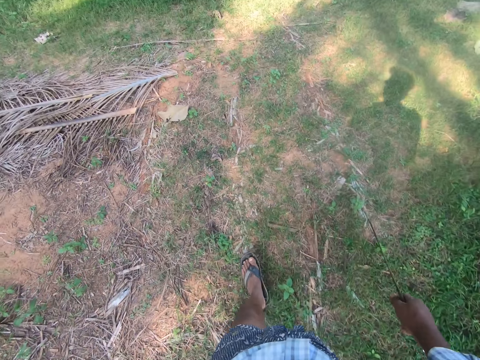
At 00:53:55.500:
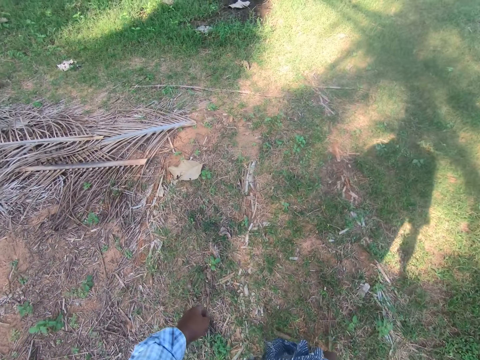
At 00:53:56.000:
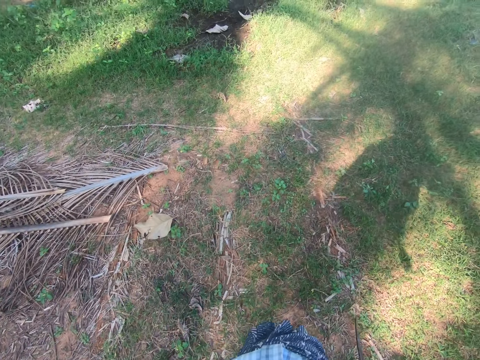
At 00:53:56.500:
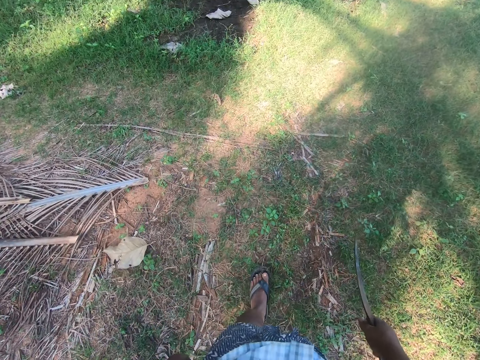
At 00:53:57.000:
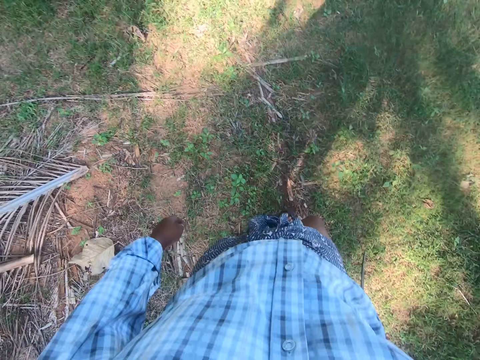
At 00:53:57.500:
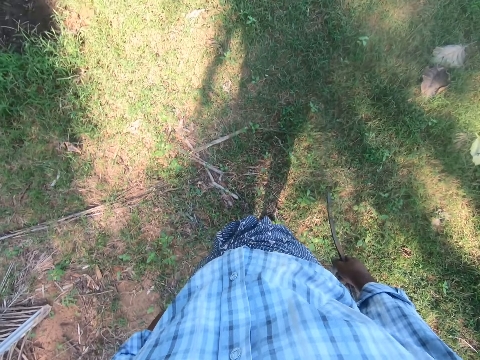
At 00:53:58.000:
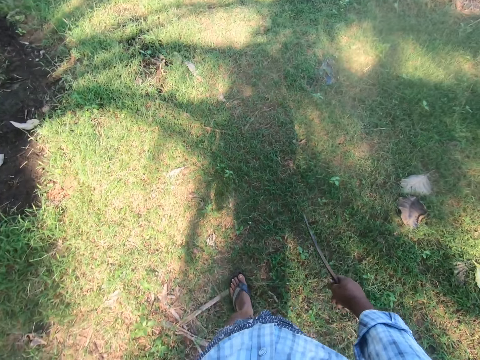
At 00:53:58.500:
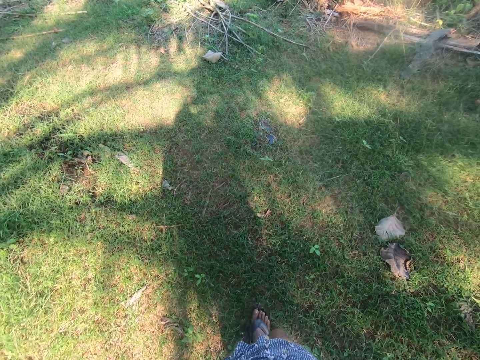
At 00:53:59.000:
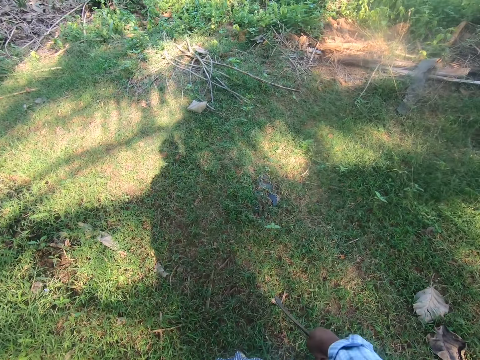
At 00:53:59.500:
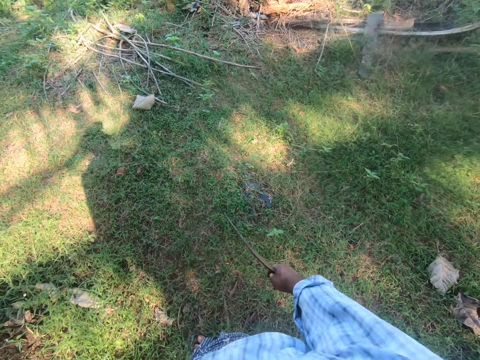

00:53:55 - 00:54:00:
The camera wearer walks around.

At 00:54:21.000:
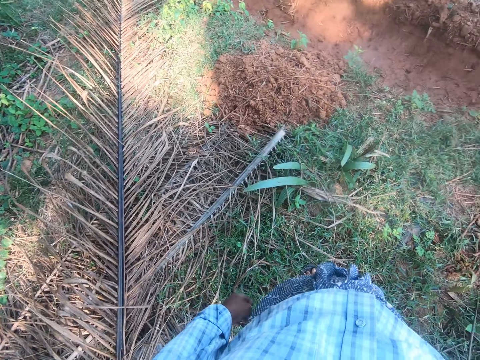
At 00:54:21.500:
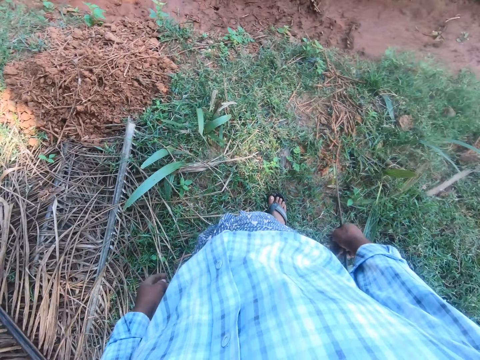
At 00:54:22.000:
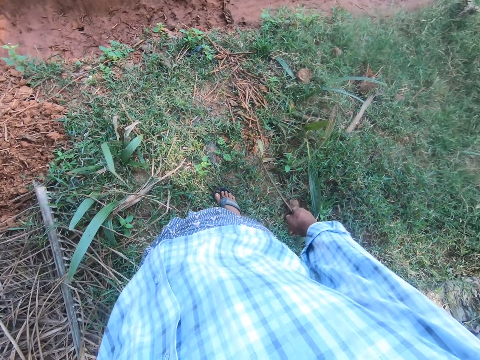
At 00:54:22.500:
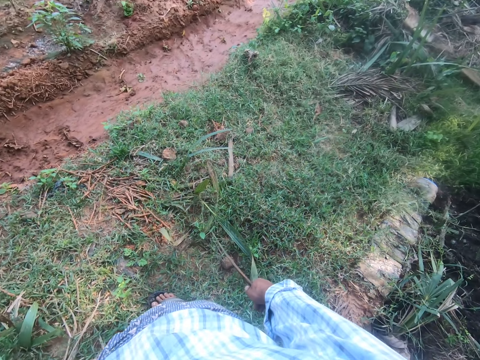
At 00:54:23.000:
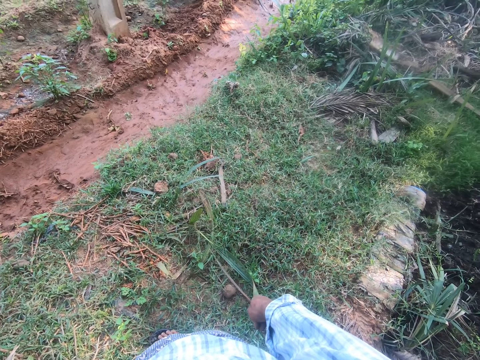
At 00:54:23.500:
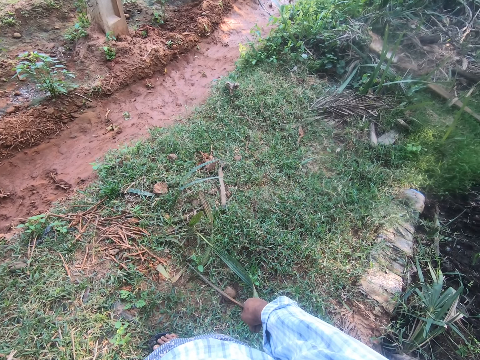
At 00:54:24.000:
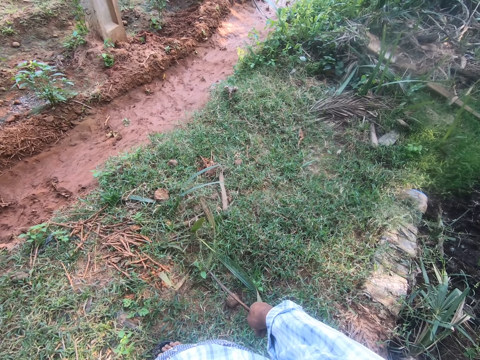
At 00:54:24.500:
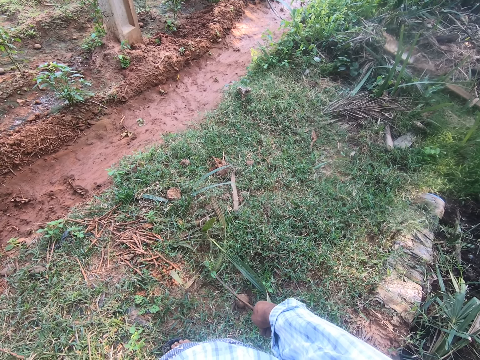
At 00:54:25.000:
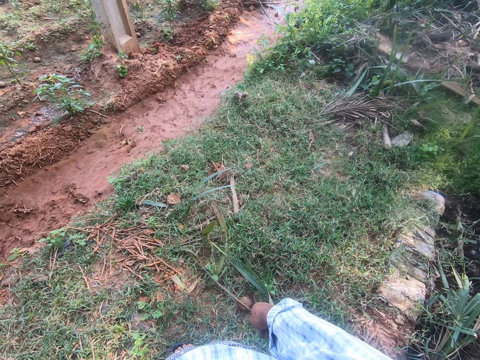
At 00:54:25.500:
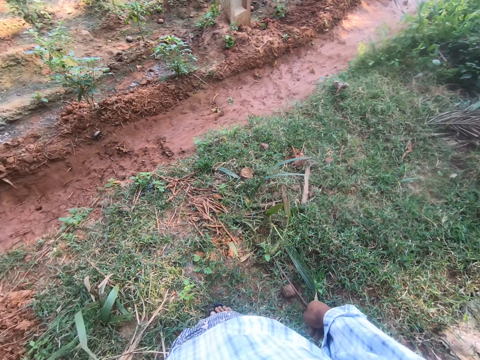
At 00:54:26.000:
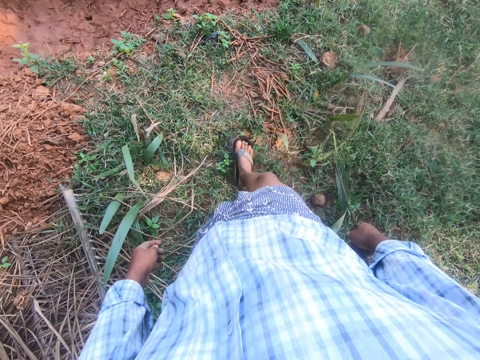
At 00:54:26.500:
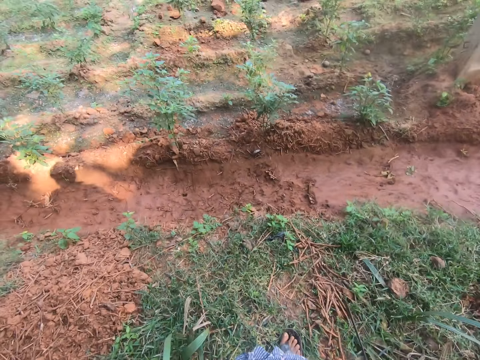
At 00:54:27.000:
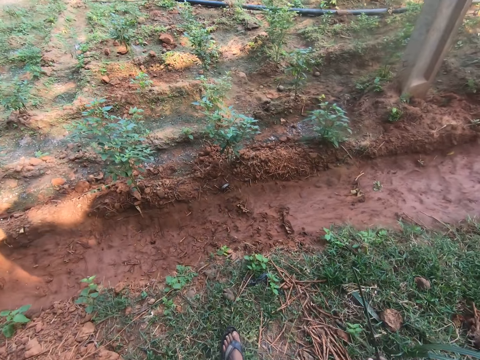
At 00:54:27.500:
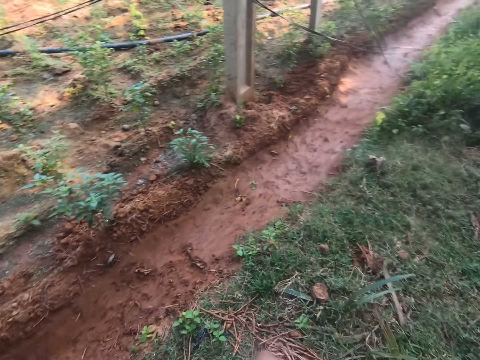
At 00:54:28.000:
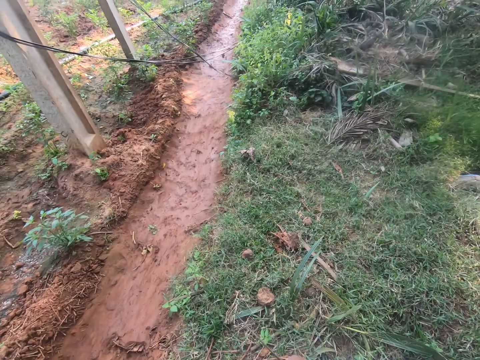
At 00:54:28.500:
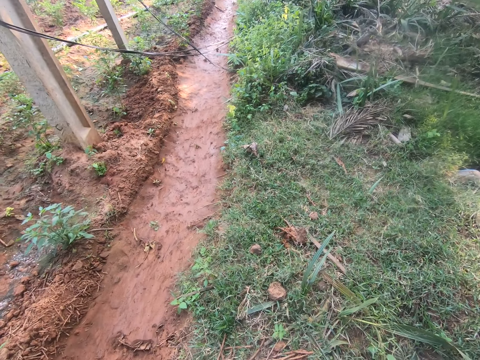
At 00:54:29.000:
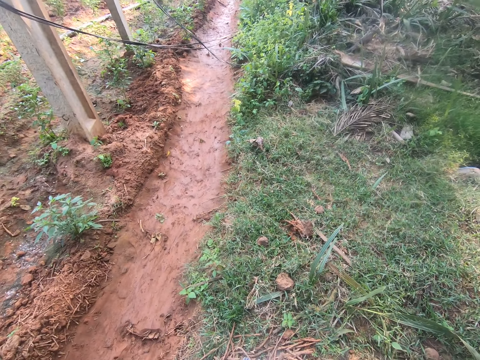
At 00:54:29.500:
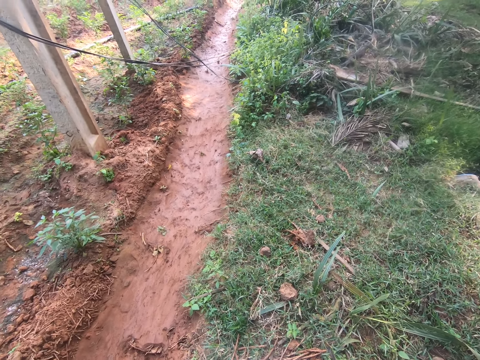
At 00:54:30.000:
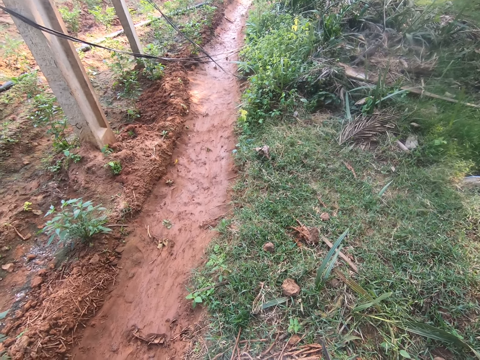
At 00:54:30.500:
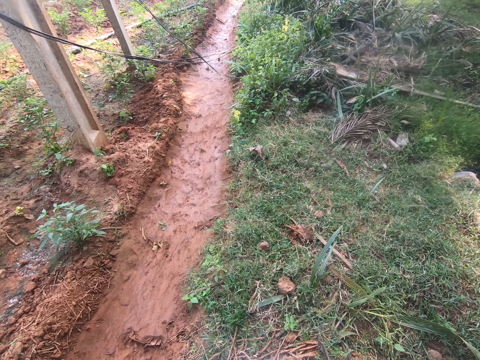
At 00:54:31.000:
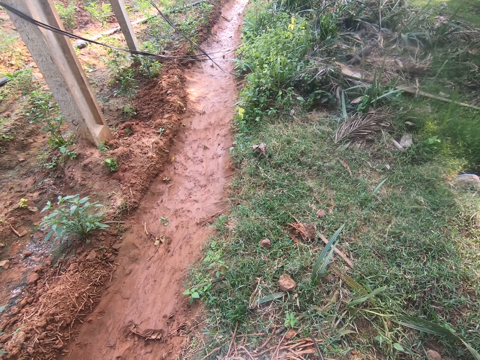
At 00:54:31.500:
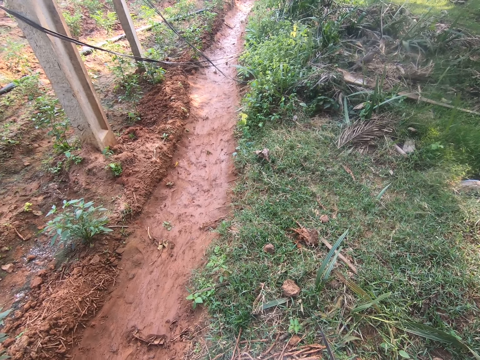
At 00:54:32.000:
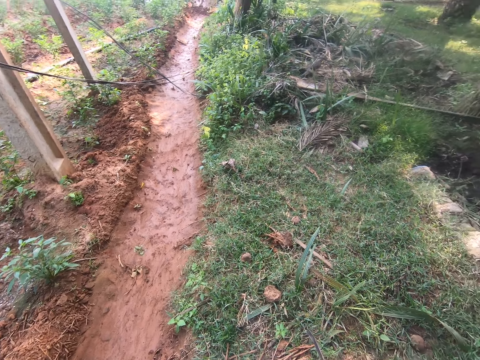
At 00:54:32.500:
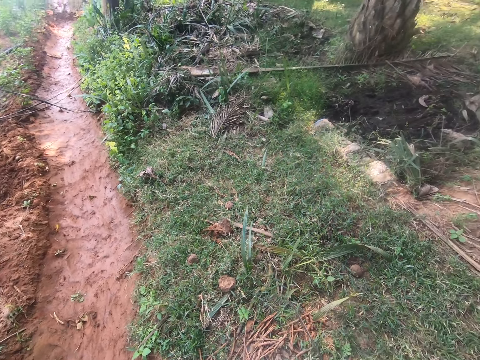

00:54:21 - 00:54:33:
The camera wearer looks around. They walk in the garden. They look around.

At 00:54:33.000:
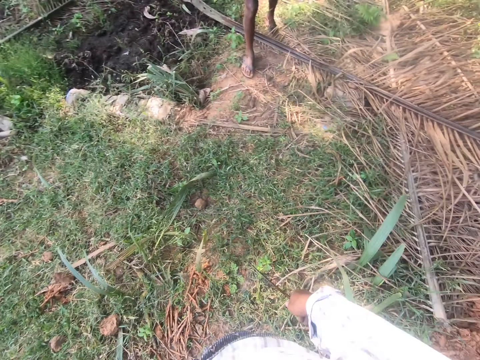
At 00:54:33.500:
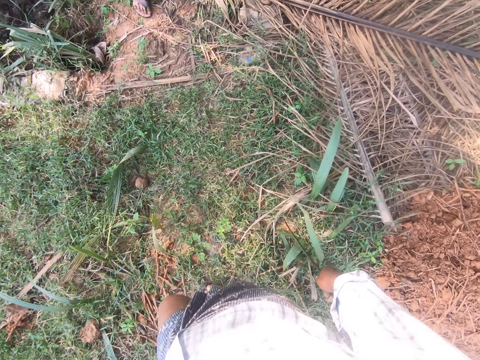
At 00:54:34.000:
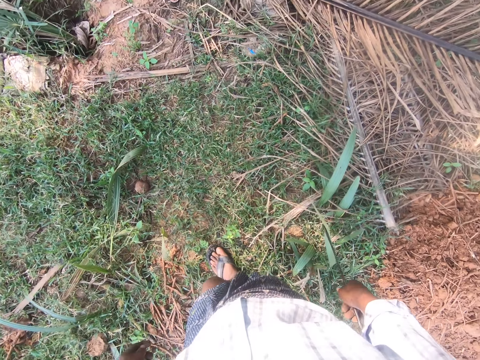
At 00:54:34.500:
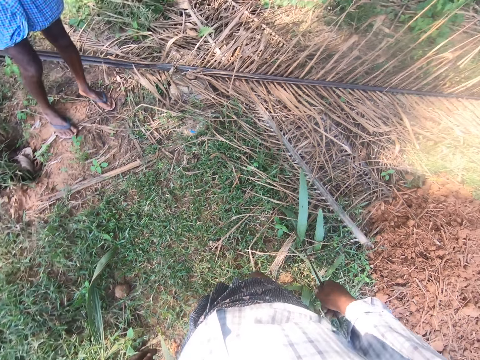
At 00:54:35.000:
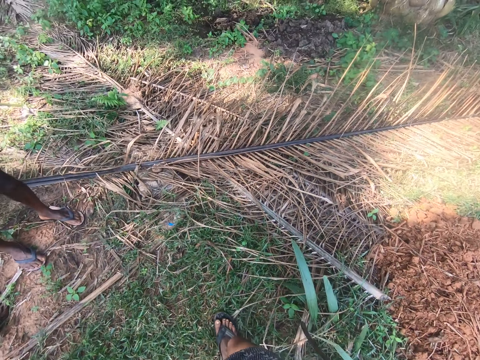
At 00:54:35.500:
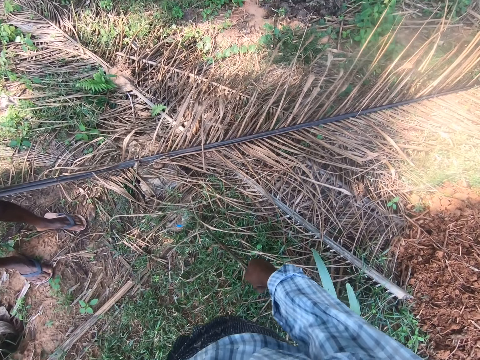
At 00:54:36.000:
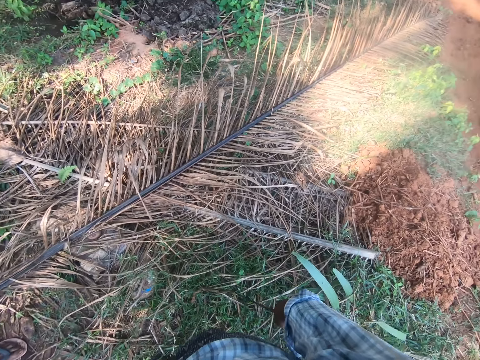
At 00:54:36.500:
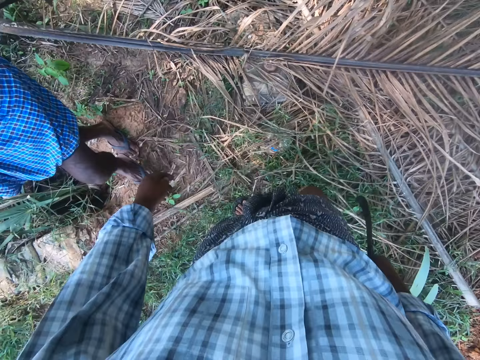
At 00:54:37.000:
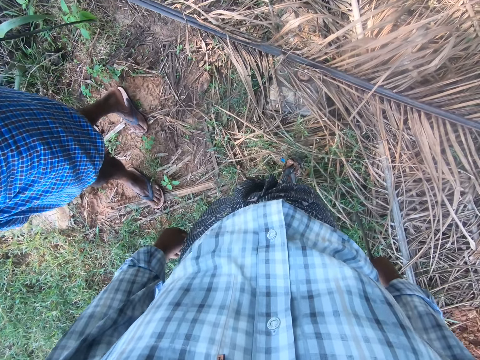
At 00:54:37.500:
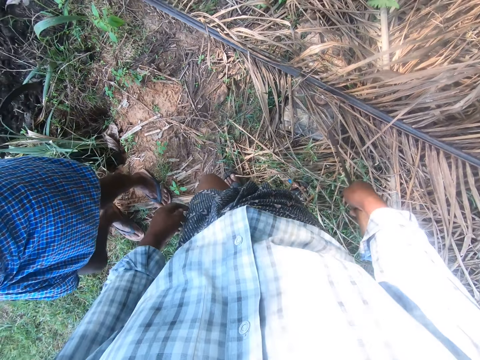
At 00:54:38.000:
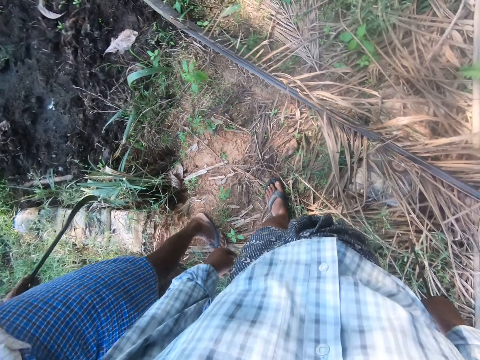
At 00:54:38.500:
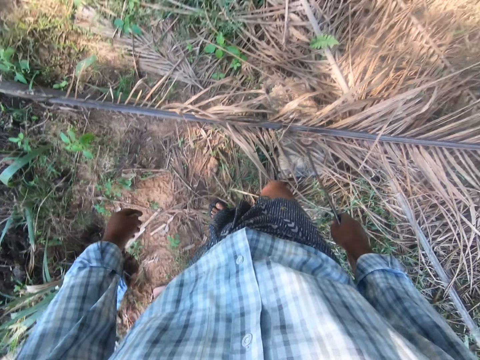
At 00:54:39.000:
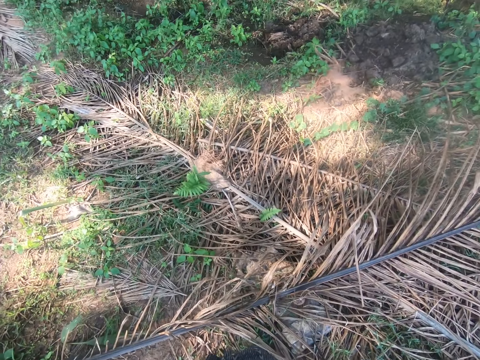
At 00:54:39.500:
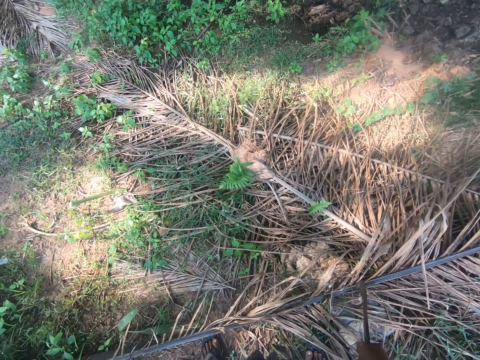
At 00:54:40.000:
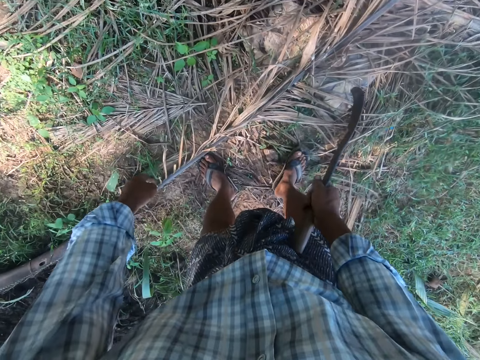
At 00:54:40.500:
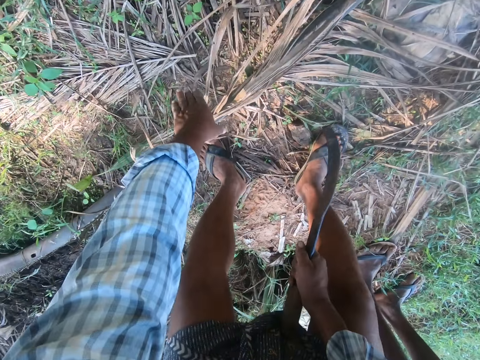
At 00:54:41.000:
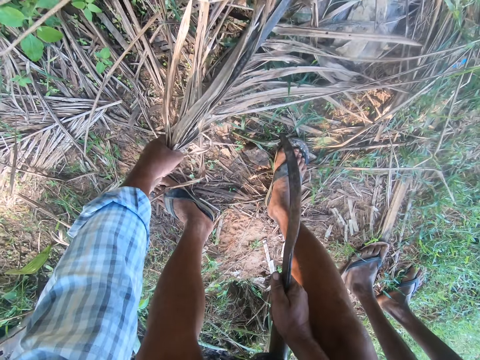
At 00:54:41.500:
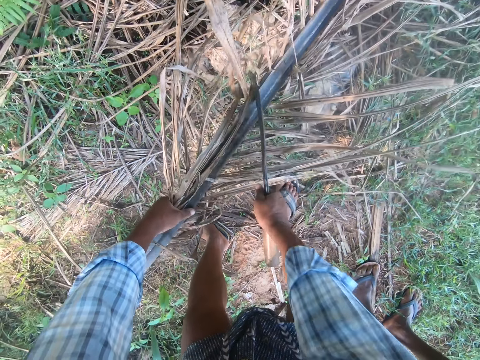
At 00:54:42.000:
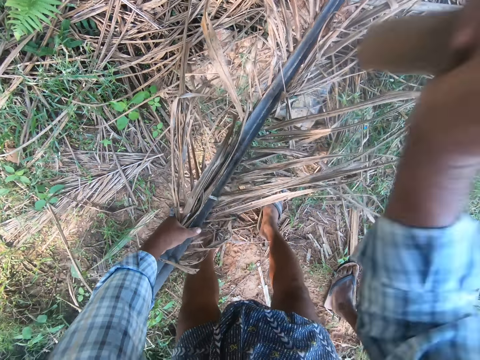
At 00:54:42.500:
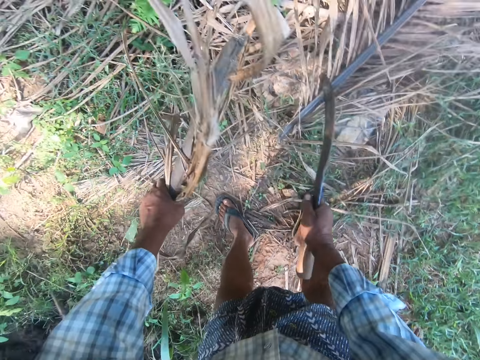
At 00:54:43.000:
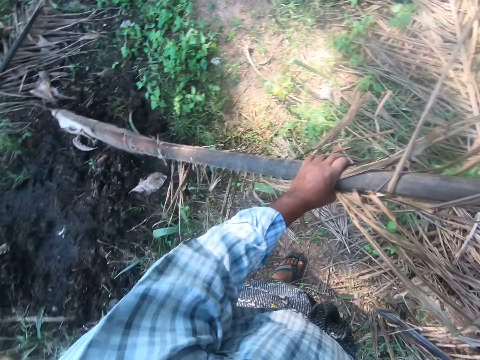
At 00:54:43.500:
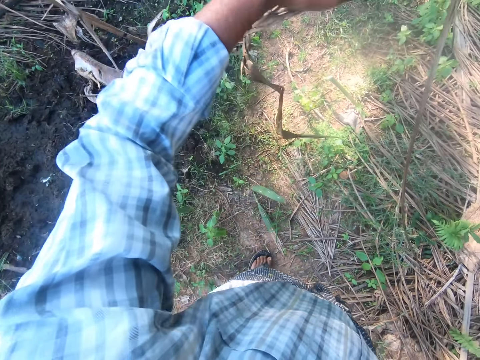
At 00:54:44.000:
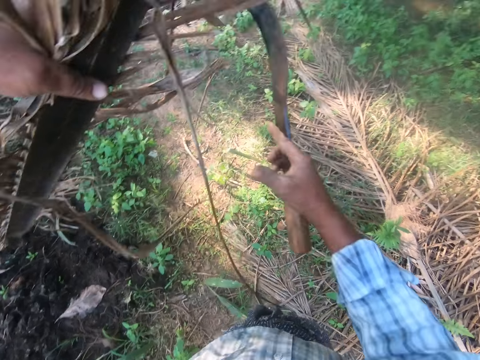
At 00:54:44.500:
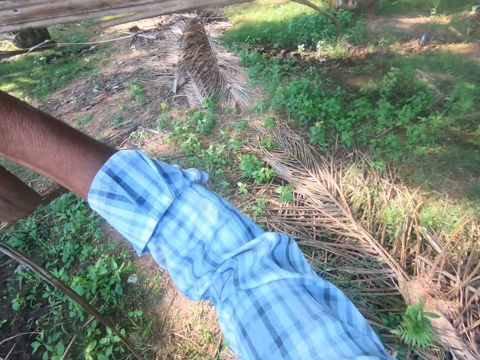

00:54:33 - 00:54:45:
The camera wearer walks around. A man walks around. The camera wearer picks up a palm frond with his left hand. He cuts the palm frond with a sickle in his right hand.
